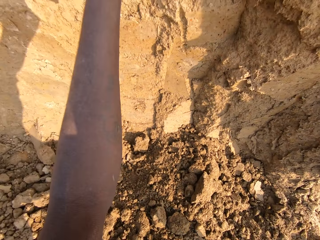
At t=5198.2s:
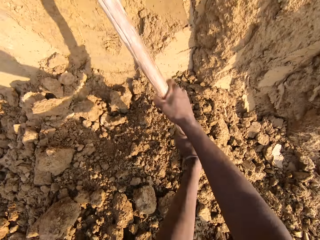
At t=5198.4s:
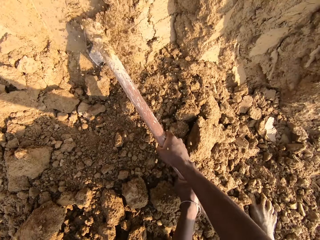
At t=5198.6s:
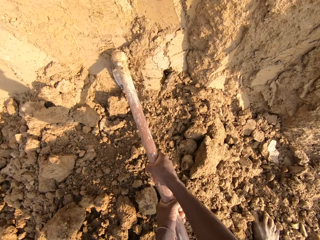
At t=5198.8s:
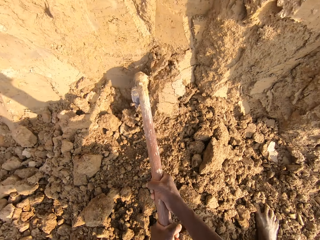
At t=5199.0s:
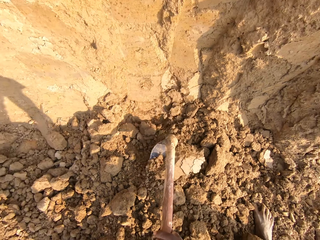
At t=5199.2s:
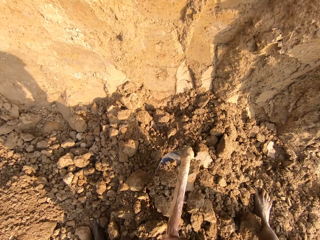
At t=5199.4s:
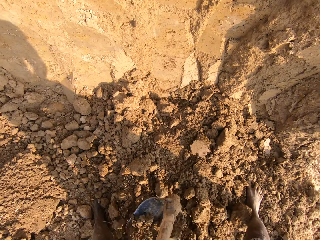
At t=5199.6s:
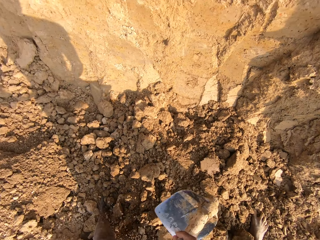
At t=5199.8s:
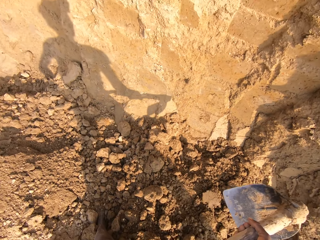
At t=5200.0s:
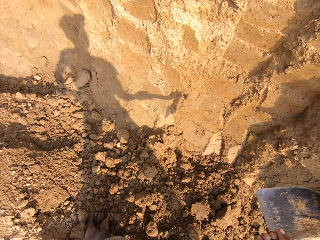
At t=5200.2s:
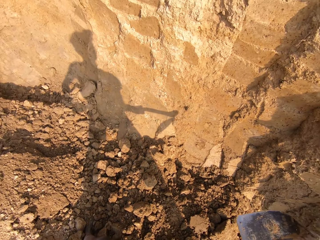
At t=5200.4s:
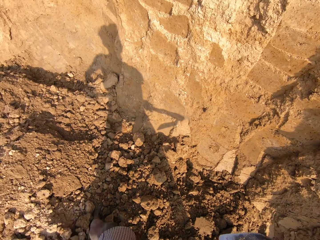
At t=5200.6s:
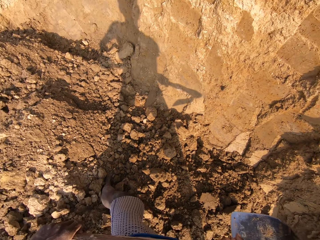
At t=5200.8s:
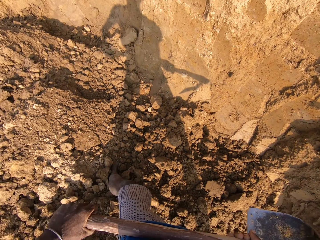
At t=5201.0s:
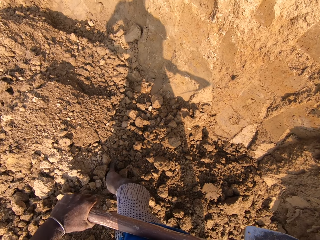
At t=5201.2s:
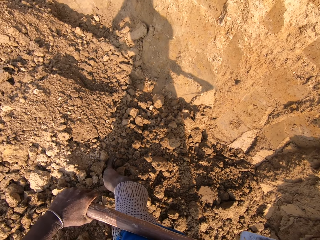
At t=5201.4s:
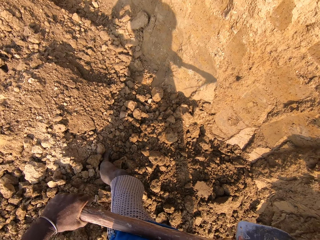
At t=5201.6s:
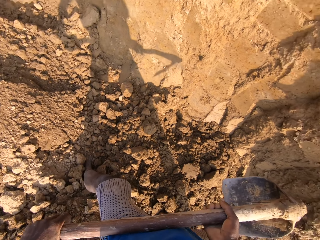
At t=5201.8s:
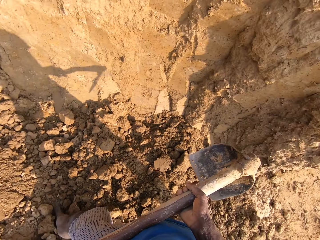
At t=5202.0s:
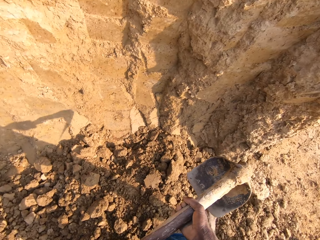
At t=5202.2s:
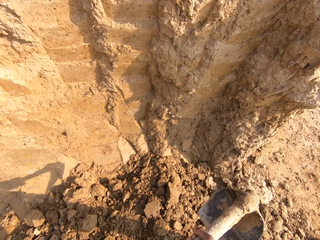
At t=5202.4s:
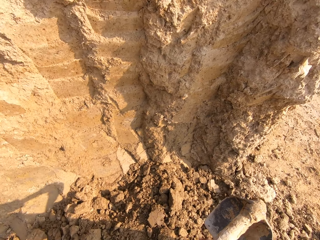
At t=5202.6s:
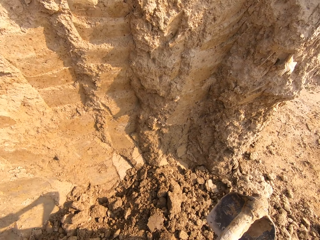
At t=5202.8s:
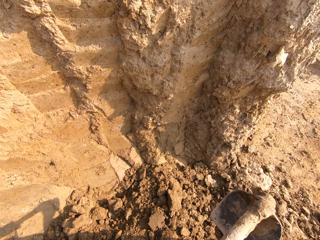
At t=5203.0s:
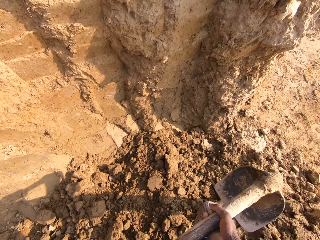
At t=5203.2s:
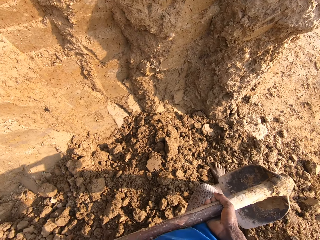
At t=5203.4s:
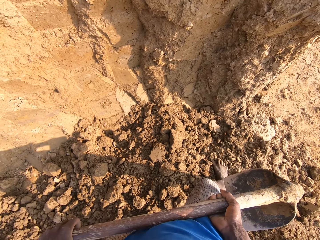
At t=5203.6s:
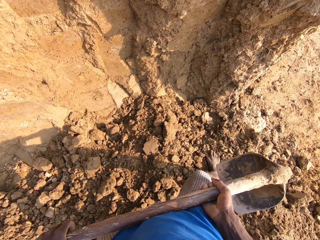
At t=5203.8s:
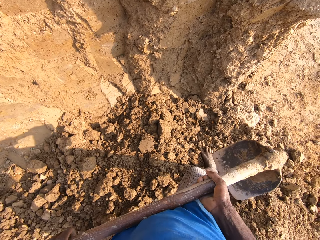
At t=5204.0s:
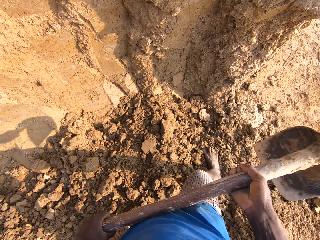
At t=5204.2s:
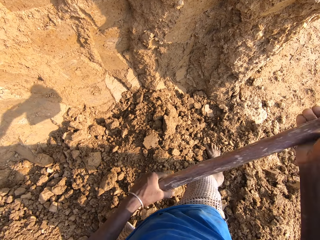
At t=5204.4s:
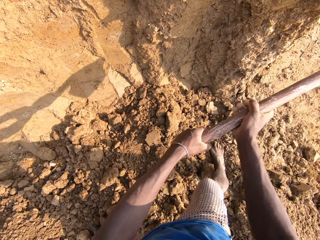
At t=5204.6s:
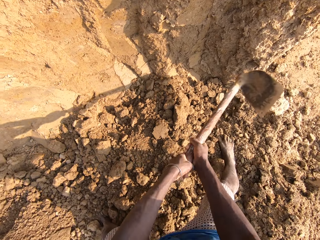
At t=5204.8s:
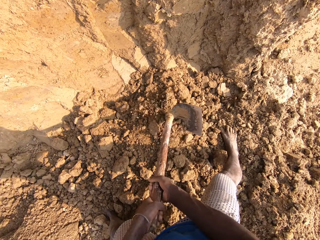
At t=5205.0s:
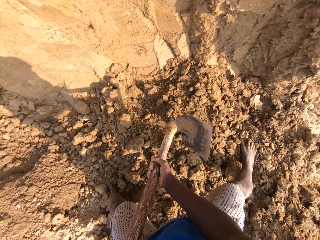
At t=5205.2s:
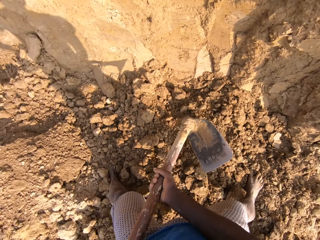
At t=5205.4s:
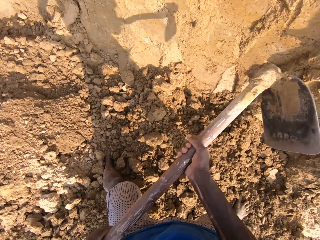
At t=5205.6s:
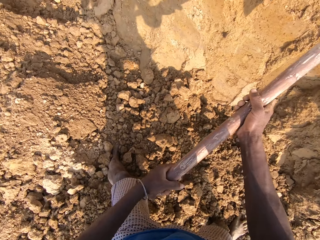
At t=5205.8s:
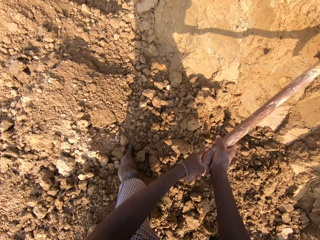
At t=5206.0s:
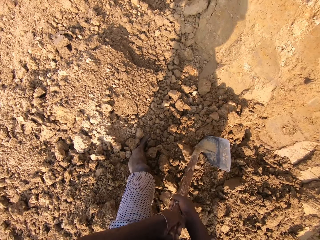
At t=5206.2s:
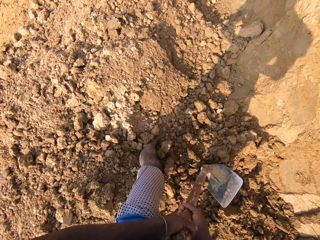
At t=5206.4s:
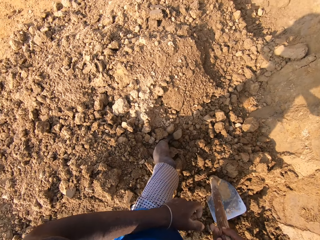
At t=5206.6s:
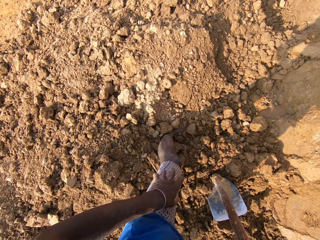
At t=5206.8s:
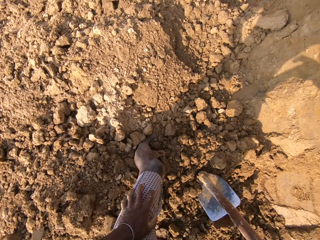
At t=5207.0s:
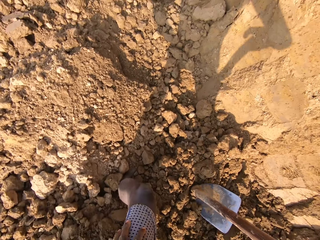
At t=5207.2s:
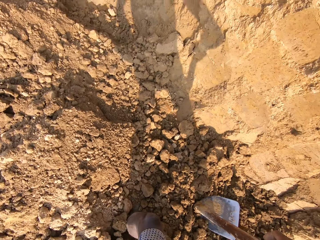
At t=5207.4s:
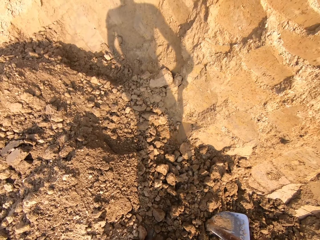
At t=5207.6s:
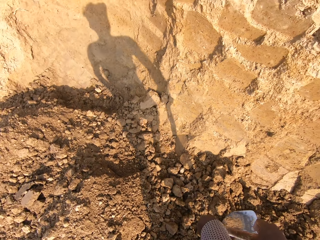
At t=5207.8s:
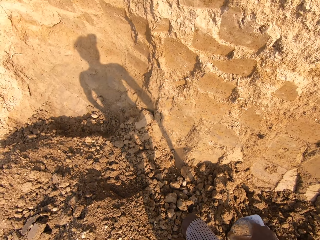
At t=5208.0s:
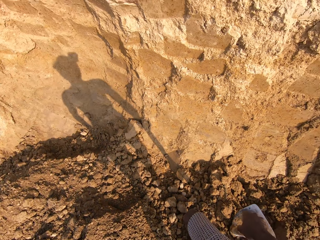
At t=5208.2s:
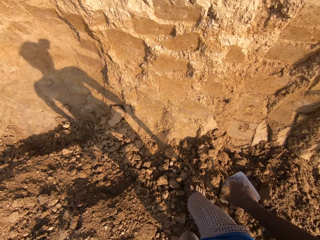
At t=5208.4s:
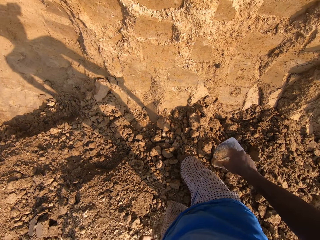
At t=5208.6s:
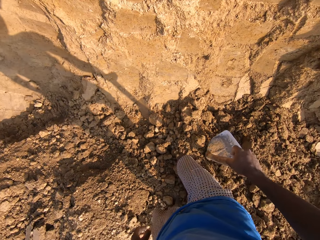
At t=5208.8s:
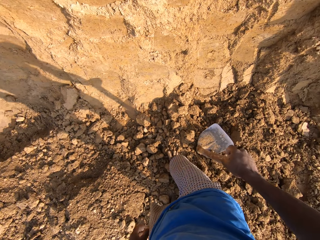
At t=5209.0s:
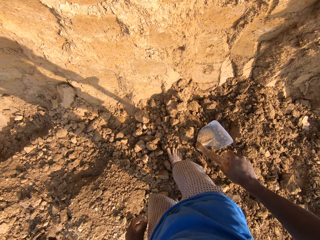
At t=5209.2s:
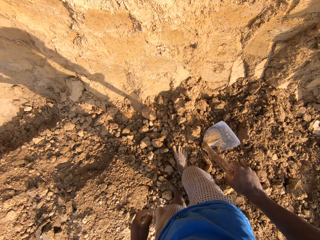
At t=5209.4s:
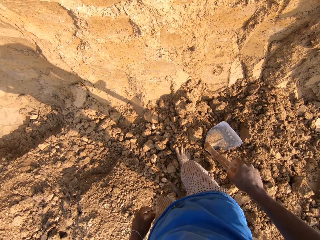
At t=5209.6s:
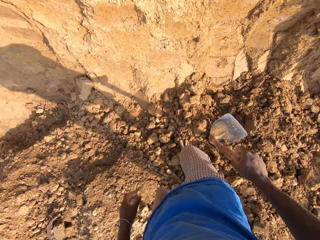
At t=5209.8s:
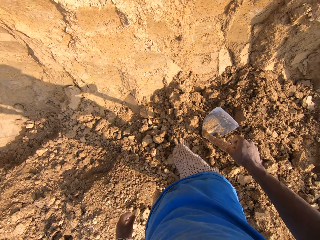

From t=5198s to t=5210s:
The camera wearer holds the hoe in his hand. He breaks the soil into small particles.

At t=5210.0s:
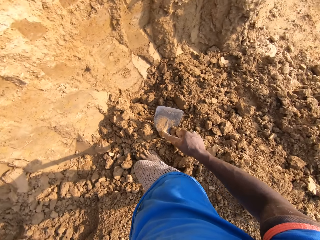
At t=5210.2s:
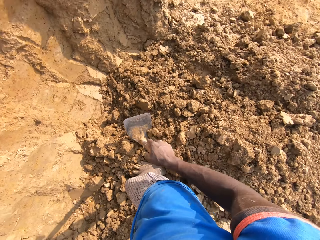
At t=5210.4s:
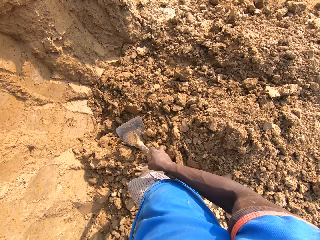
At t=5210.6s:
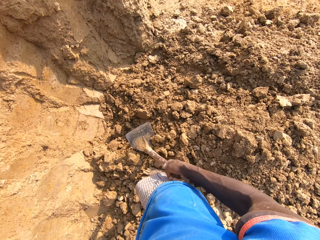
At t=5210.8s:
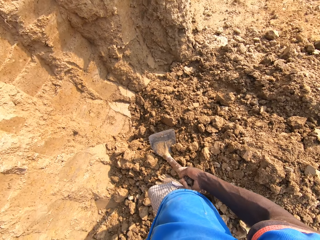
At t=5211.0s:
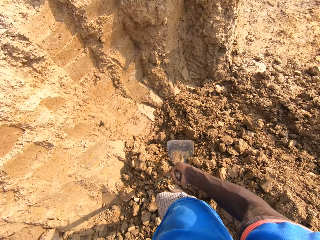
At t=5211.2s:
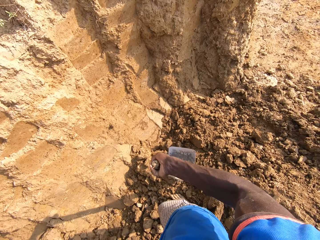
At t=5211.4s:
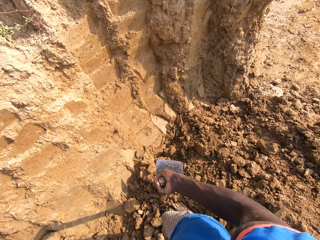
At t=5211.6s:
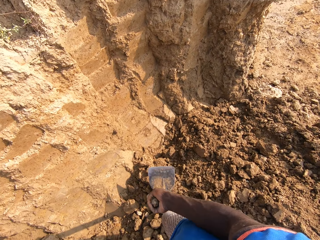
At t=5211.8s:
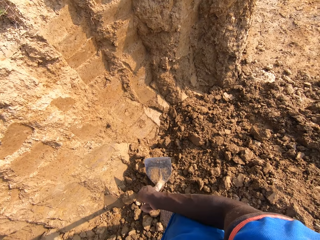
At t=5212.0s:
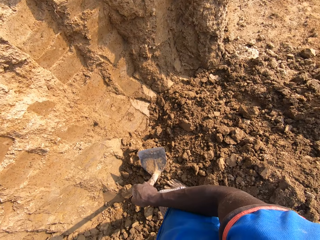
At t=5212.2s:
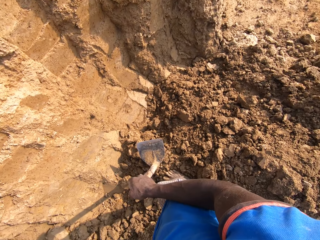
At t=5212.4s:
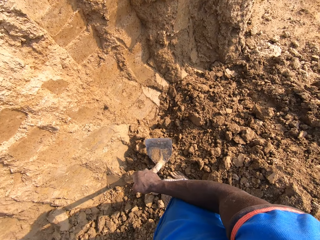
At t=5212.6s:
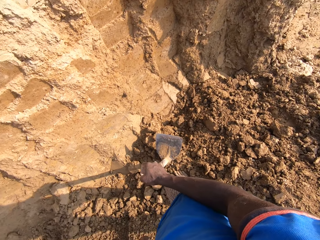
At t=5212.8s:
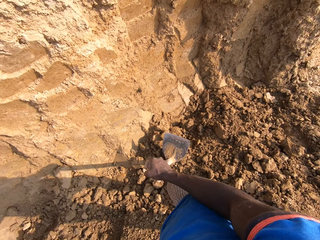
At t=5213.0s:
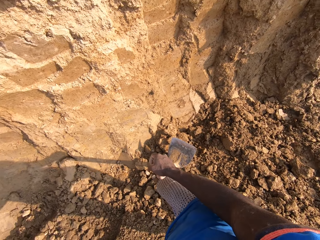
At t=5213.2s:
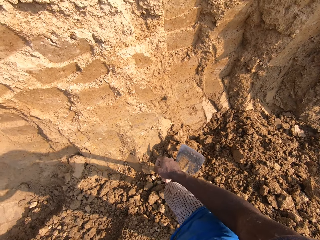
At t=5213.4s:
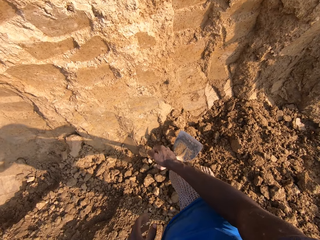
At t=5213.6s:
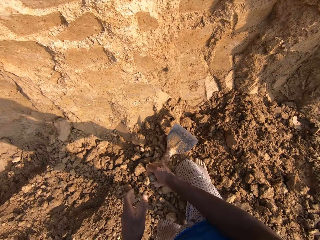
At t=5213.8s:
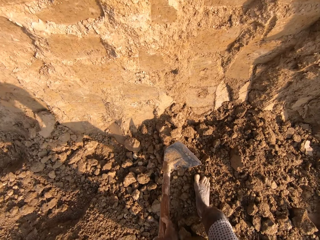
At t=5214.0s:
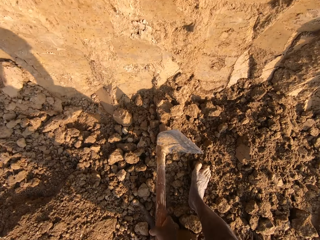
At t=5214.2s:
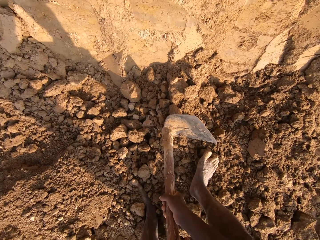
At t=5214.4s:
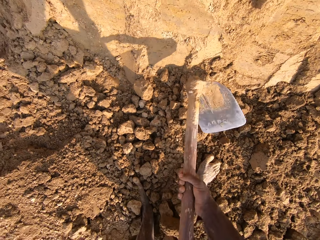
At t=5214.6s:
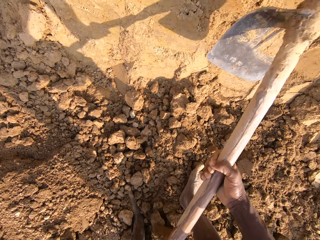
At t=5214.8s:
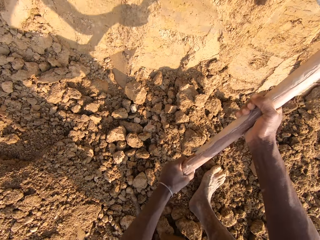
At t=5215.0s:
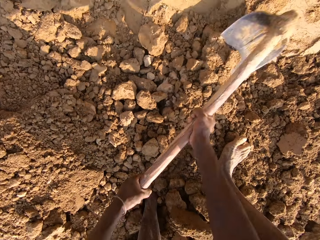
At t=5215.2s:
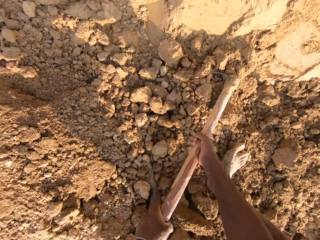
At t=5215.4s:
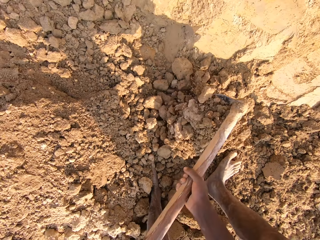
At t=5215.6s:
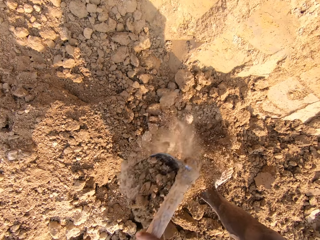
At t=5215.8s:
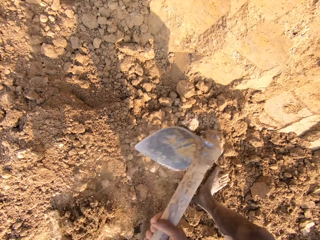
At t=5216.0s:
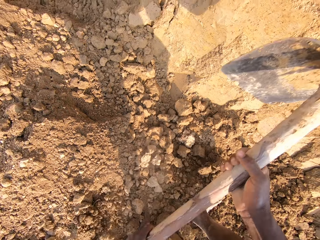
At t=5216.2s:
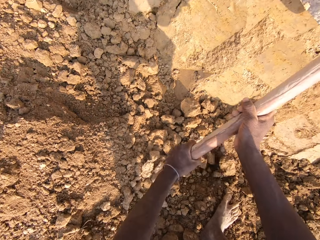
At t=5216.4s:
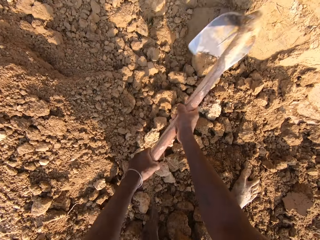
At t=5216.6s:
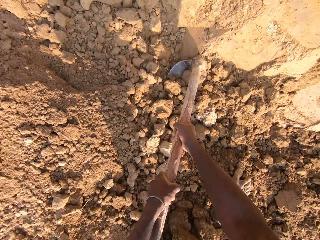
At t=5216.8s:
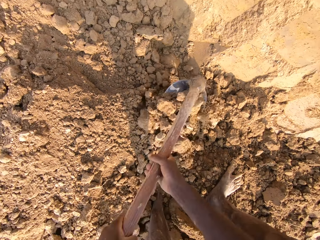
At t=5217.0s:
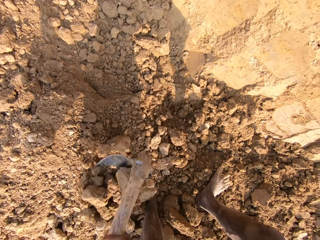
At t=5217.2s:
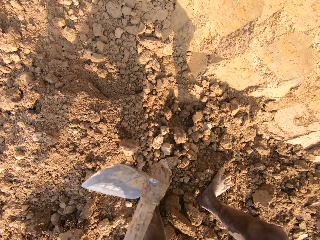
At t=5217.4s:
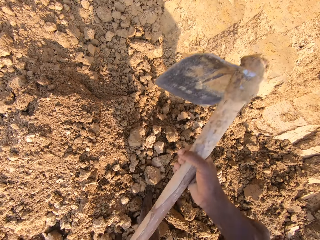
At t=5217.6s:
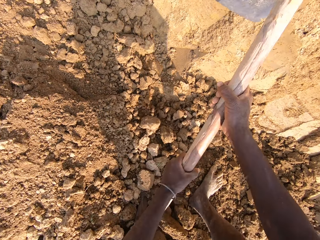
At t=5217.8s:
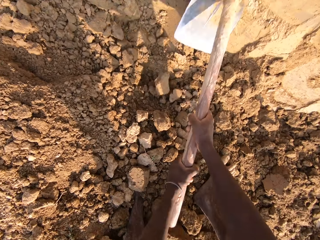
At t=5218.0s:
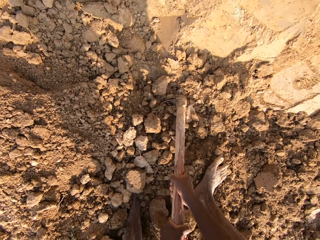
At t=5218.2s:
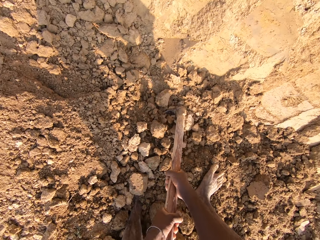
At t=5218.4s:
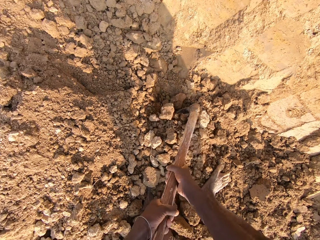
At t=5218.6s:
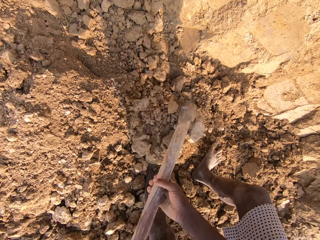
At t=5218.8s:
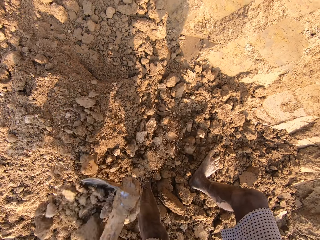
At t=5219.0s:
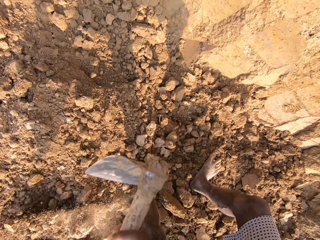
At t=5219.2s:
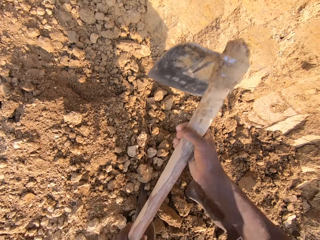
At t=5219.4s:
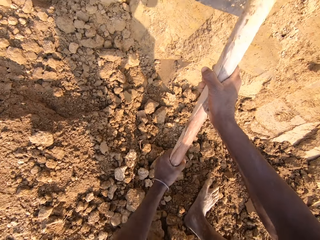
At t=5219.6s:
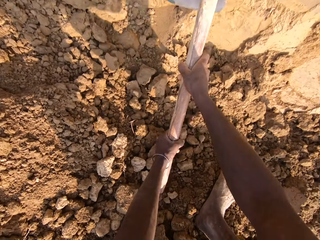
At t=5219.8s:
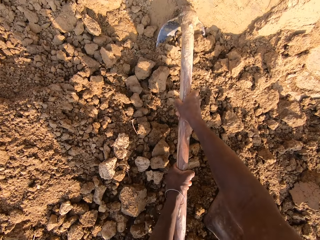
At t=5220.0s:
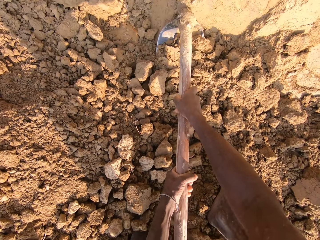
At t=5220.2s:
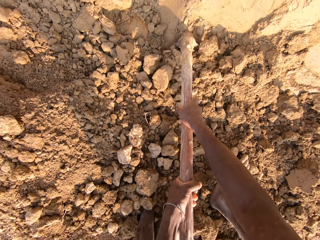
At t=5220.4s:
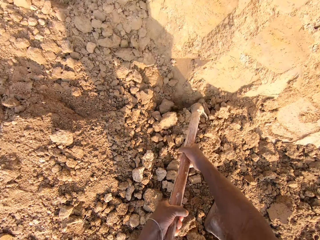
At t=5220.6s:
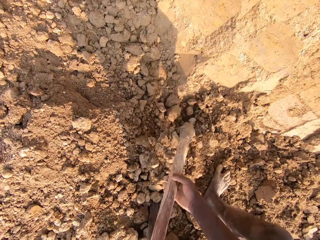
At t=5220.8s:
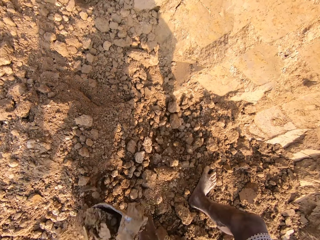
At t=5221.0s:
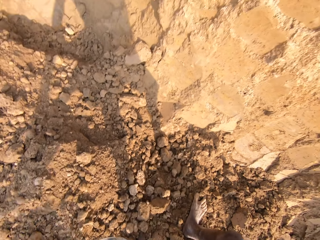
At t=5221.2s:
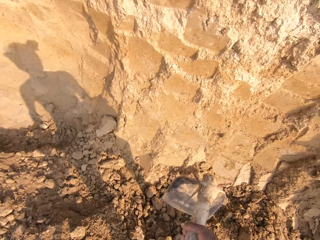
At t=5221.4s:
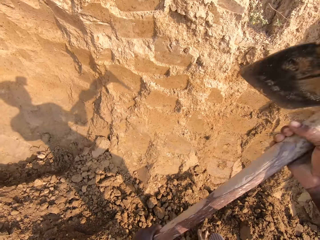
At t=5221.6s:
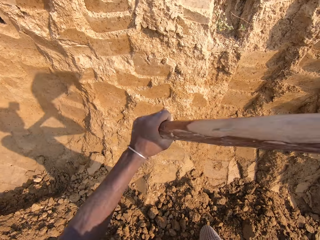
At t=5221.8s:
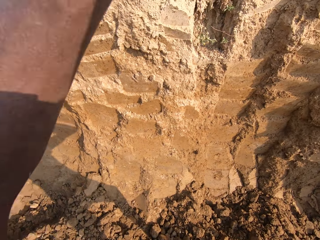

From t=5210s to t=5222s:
The camera wearer holds the hoe. They dig sand with the hoe.
